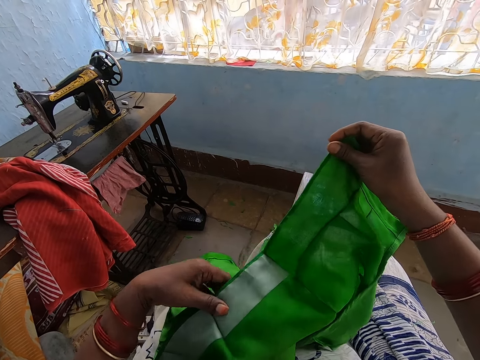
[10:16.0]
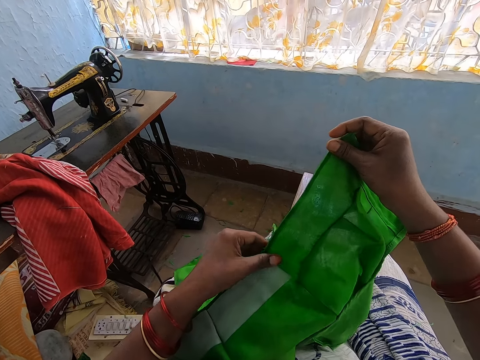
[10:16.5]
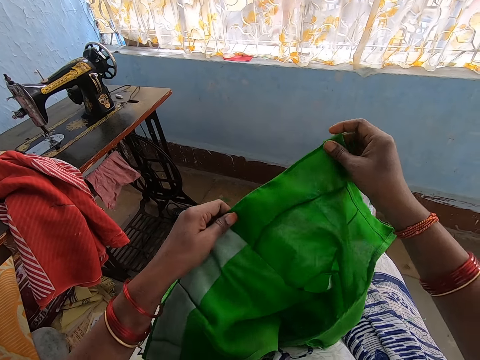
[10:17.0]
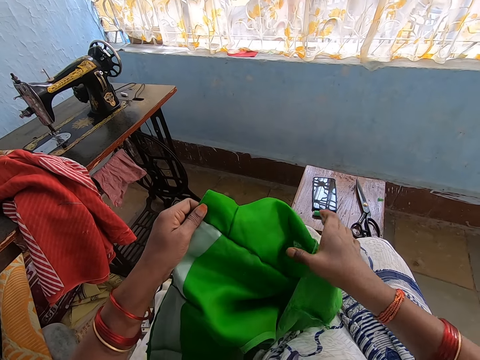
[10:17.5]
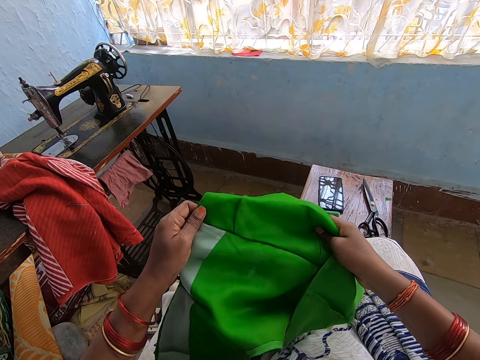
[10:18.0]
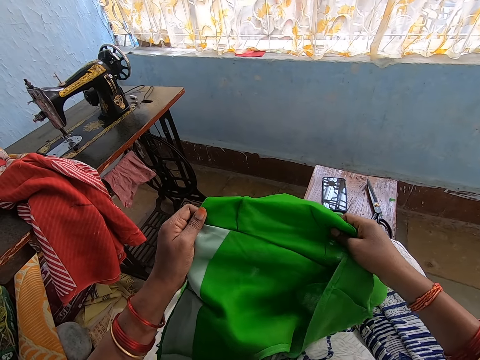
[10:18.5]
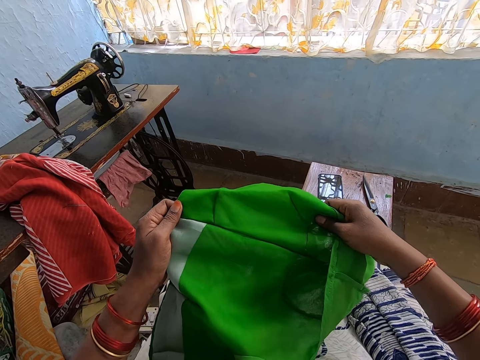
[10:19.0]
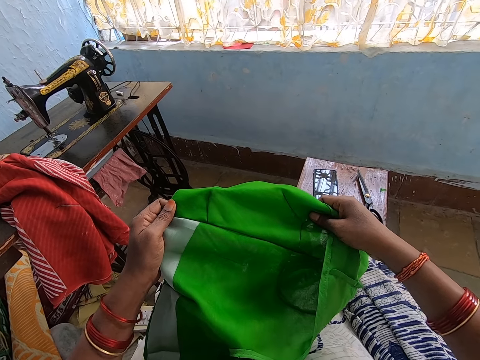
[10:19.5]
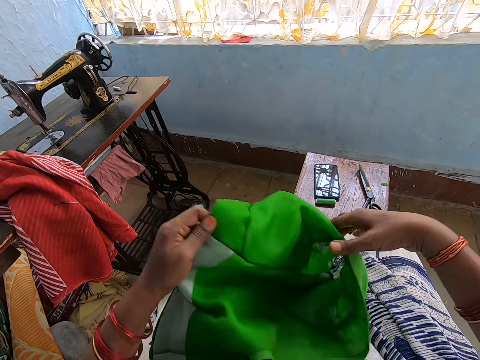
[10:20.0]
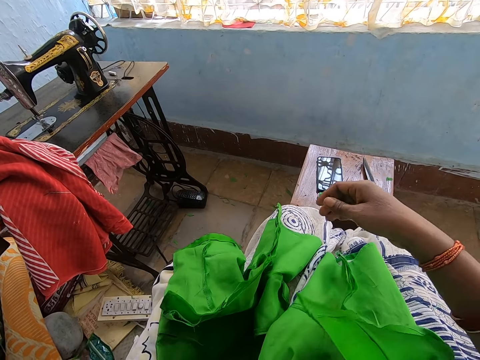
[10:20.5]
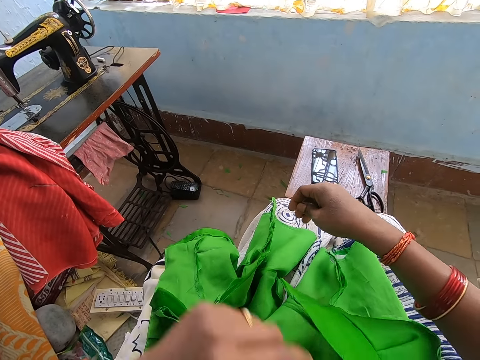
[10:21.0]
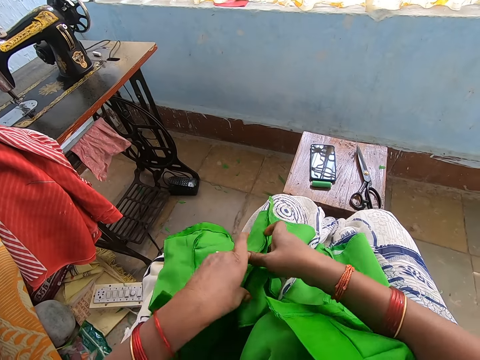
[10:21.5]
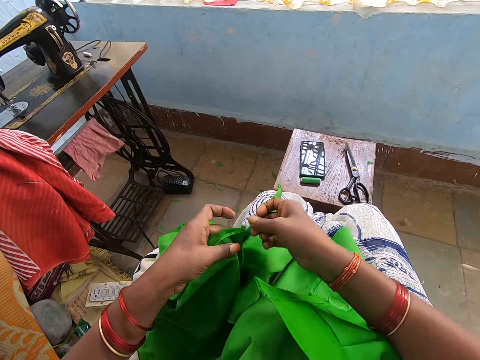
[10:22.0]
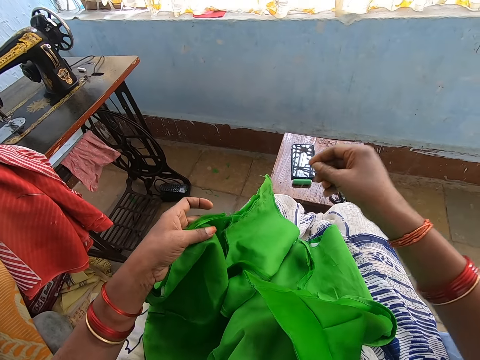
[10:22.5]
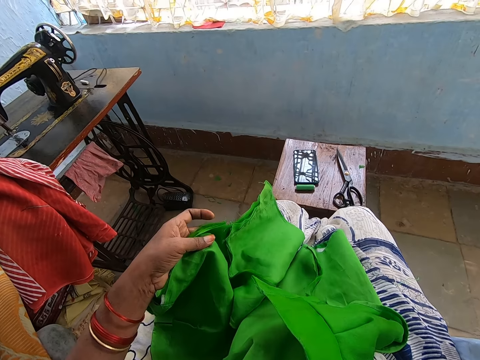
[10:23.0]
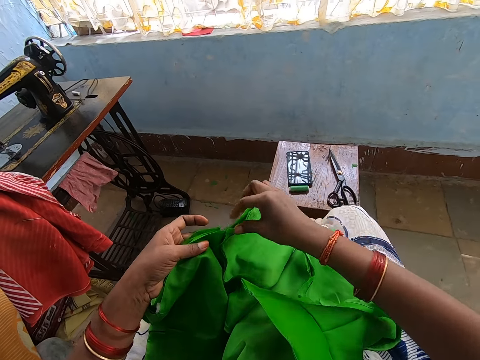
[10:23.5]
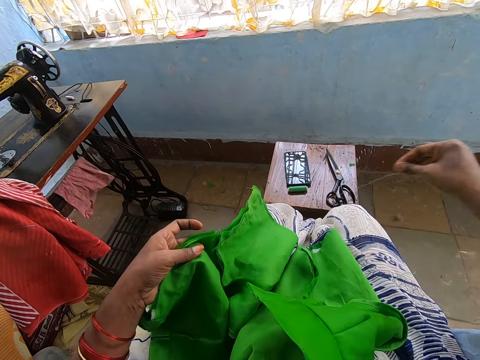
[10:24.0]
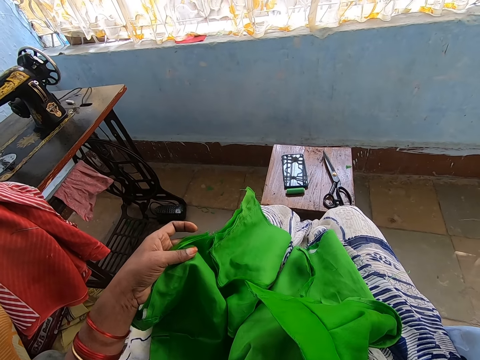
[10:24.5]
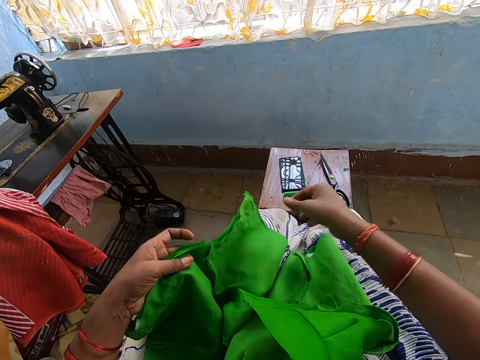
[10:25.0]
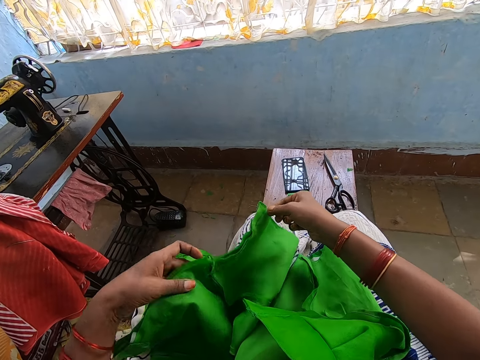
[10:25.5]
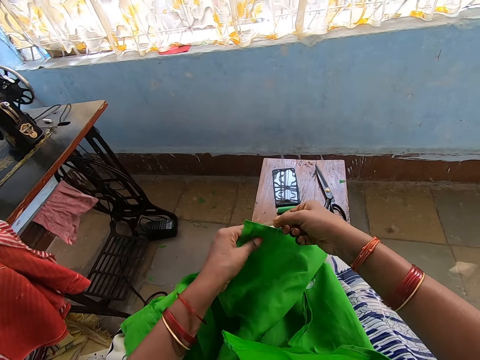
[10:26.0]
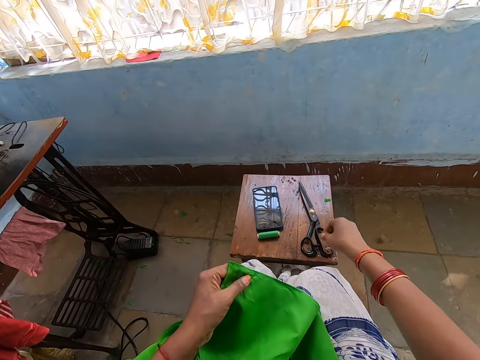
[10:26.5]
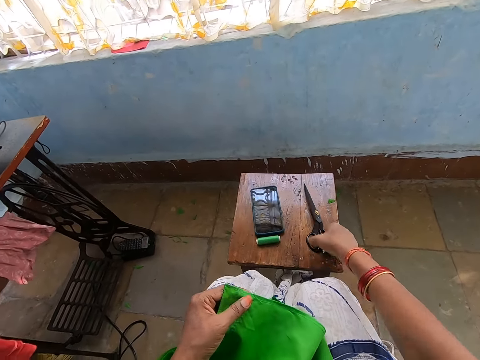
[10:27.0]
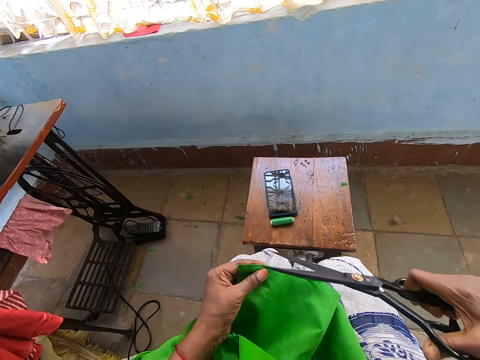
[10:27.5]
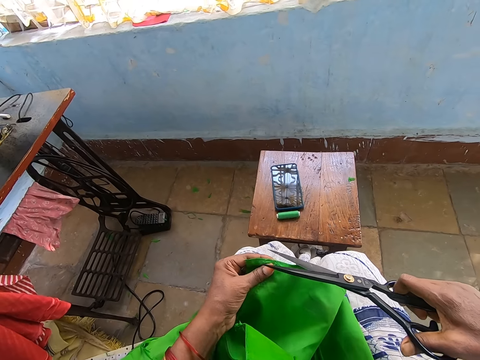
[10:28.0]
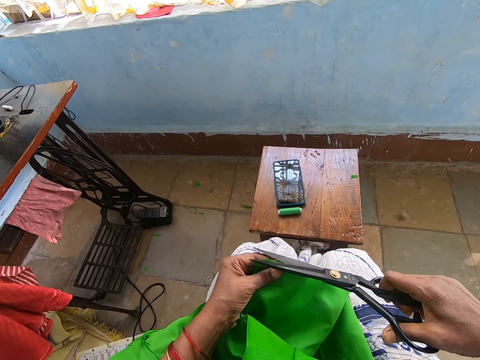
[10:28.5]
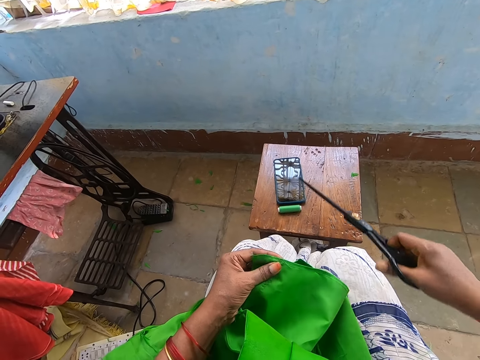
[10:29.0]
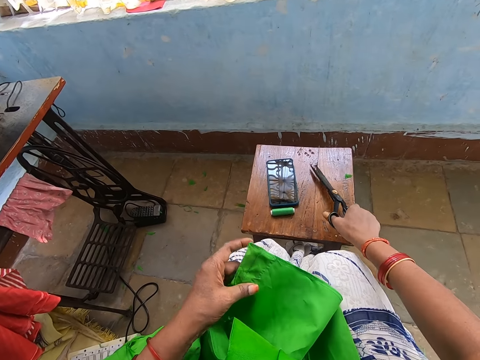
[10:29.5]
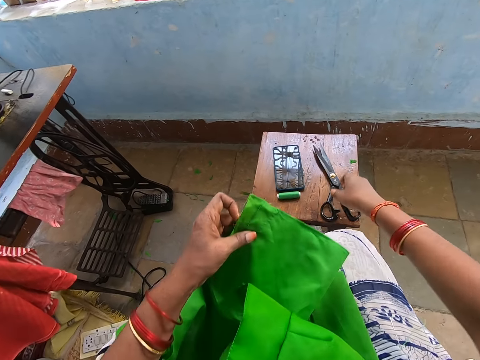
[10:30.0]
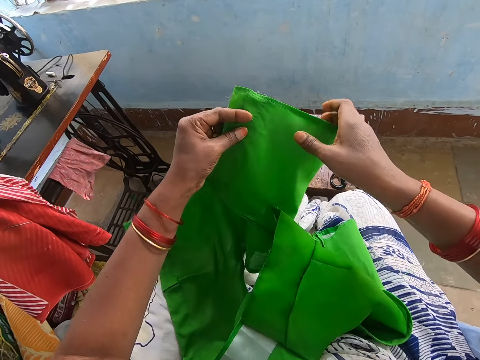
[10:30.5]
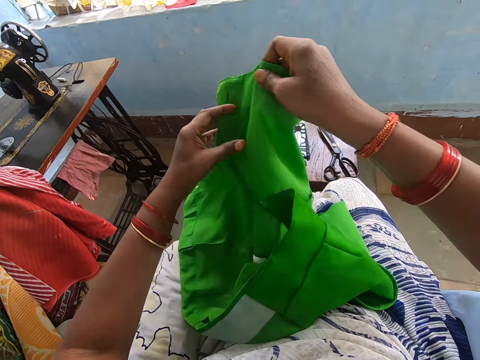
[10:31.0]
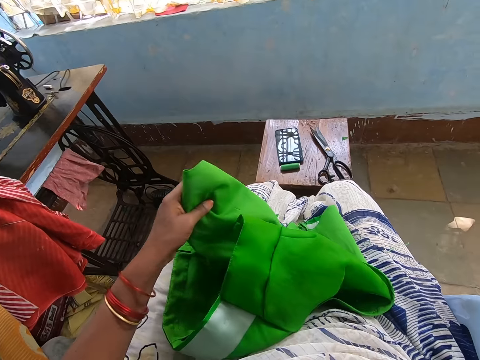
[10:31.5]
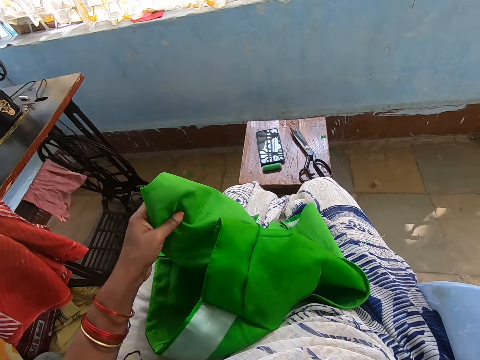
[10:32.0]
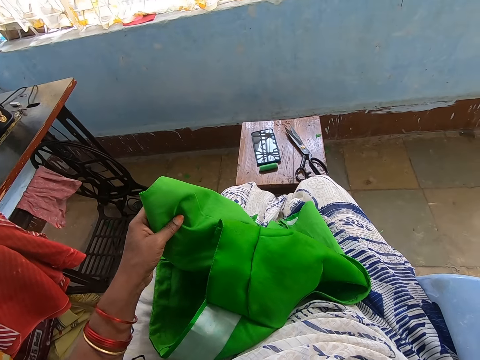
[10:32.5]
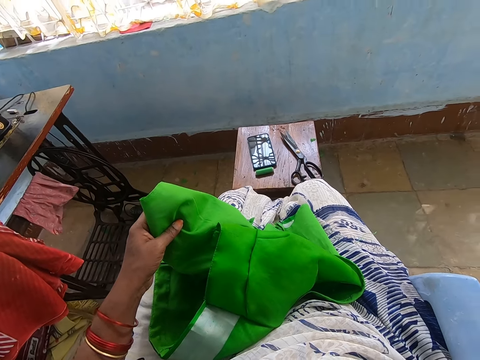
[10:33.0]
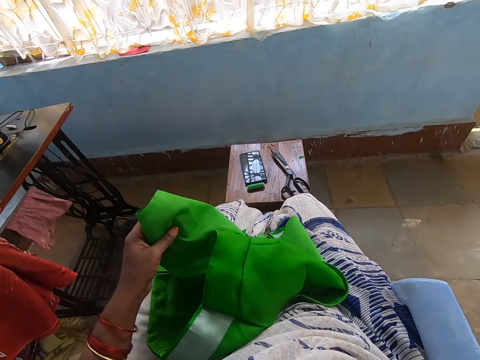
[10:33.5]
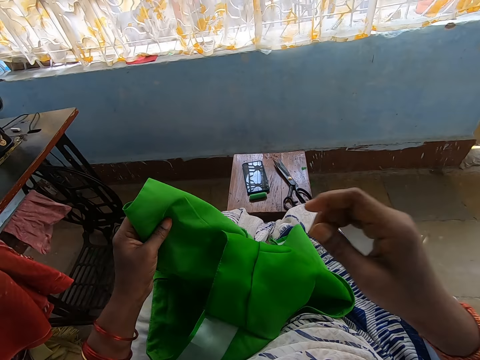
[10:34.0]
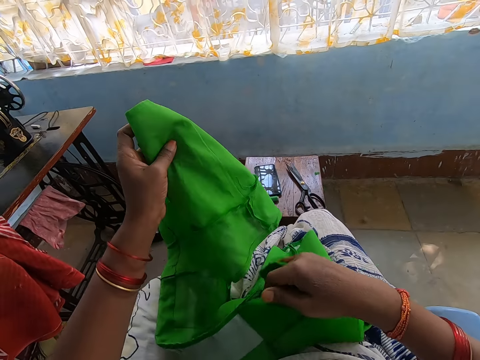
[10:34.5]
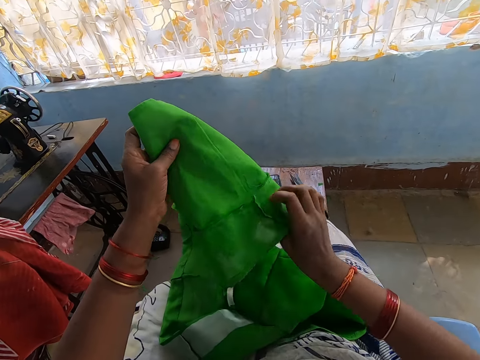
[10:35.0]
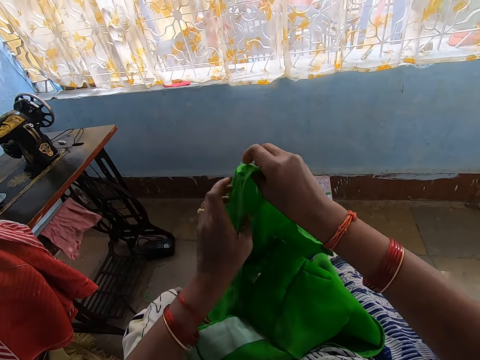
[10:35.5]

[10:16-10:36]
The camera wearer looks at the cloth. She drops the green cloth on her lap with her left hand. She picks up the green cloth with both hands. She holds the green cloth with her left hand. She removes wools from the green cloth with her right hand. She picks up the pair of scissors on a table in front of her with her right hand. She cuts wool from the green cloth with the scissors in her right hand. She drops the pair of scissors on the table in front of her with her right hand. She holds the green cloth with both hands. She adjusts the cloth. She touches her head with her right hand. She lifts her hand. She does something. She adjusts the cloth.

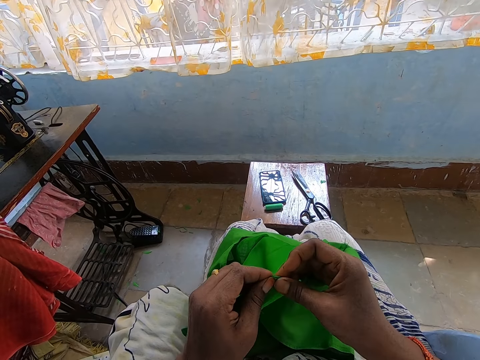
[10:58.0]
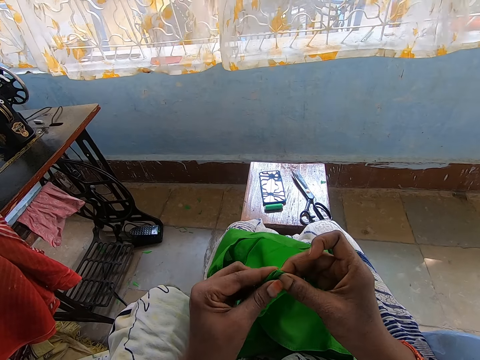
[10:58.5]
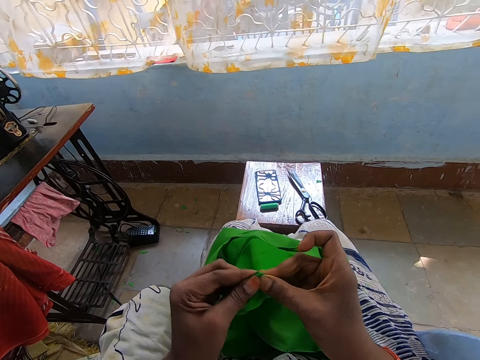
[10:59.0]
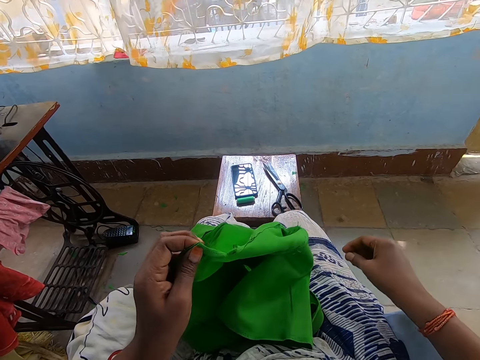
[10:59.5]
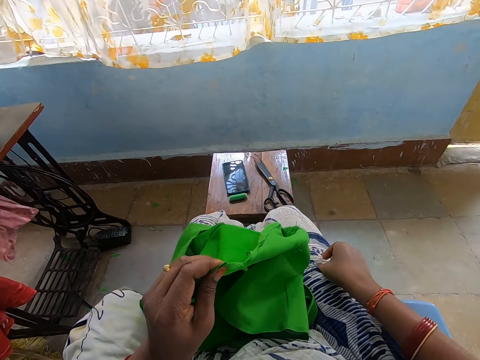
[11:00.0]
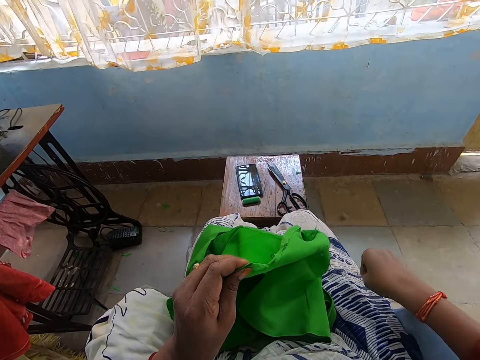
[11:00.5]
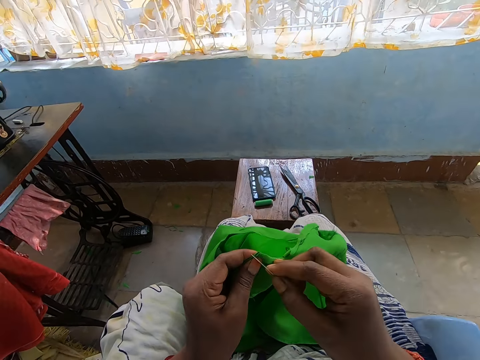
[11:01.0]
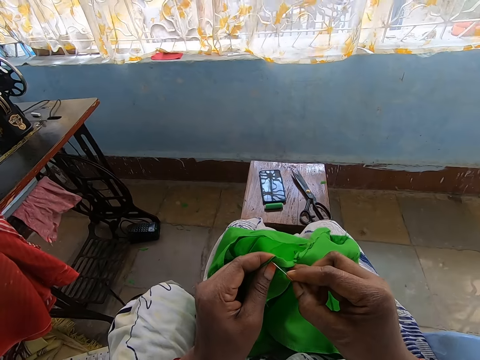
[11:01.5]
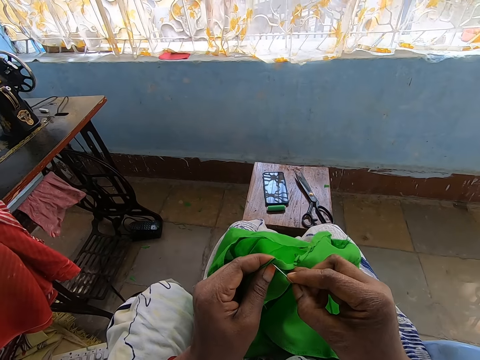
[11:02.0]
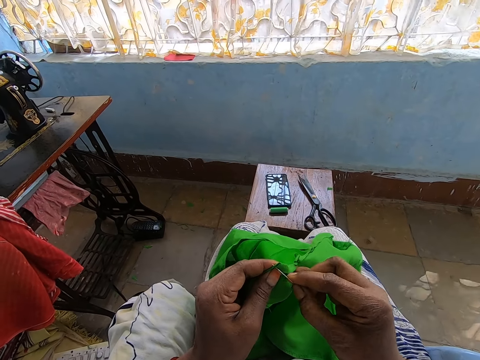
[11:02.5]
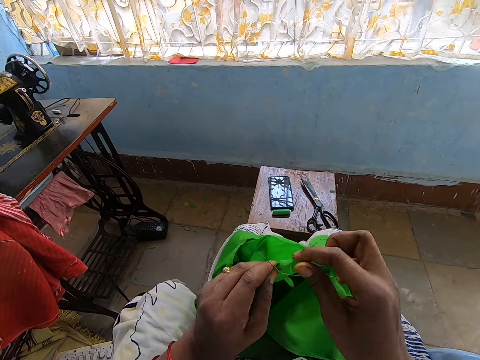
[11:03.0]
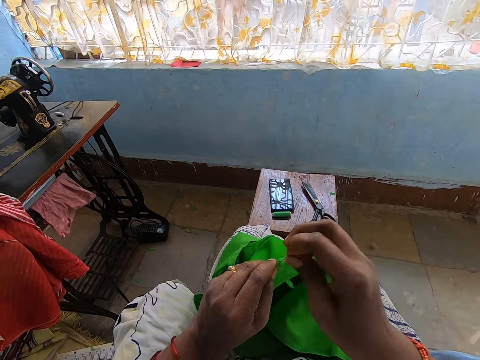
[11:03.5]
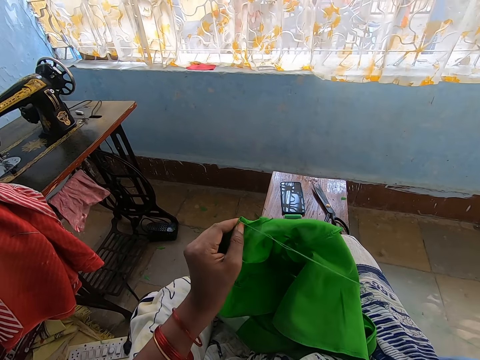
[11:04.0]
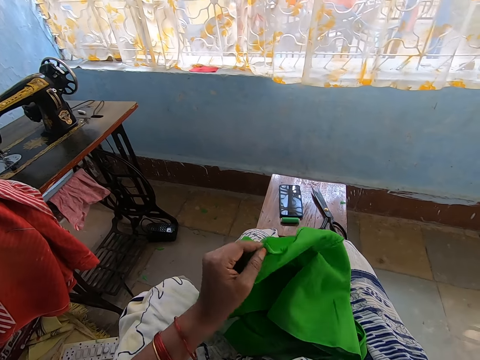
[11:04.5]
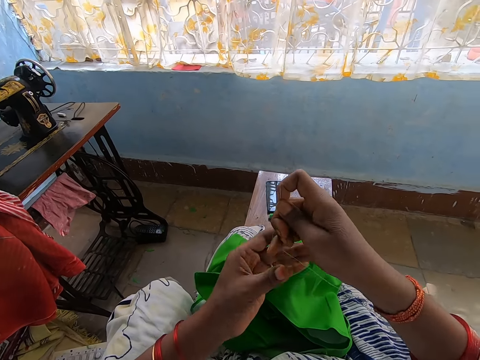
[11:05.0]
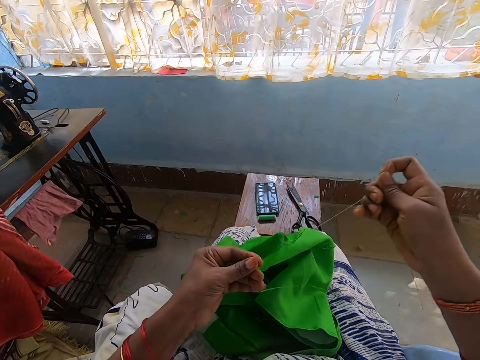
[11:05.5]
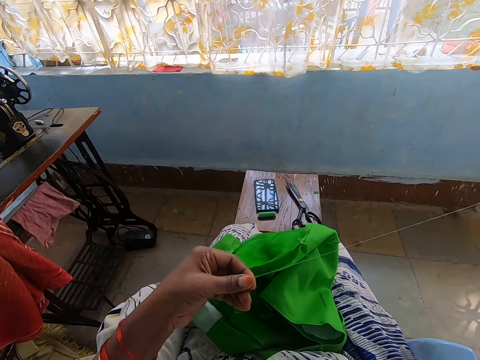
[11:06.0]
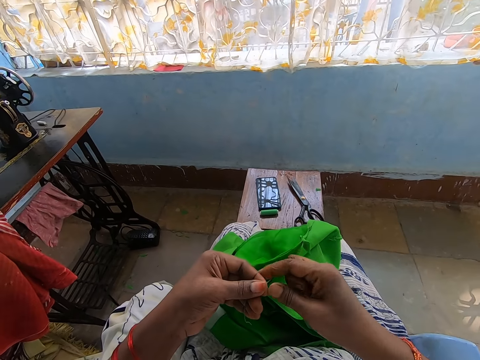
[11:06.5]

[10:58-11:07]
The camera wearer picks up the threaded needle from the clothing on her lap with her right hand. She sews the green cloth with the threaded needle in her right hand.
